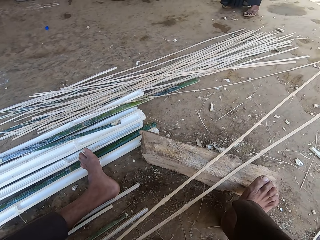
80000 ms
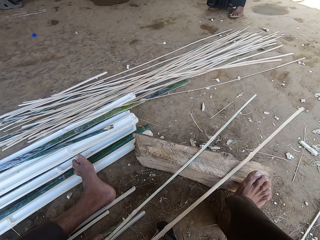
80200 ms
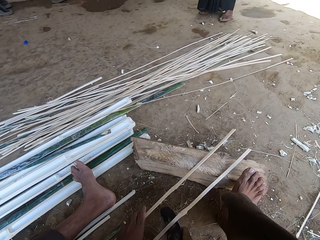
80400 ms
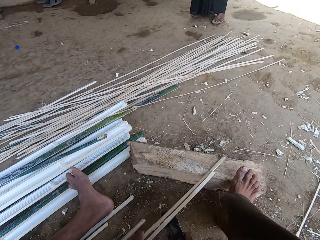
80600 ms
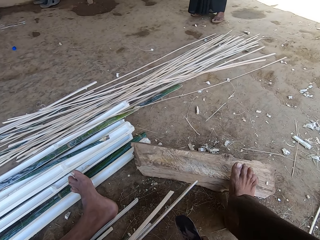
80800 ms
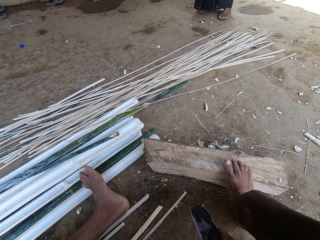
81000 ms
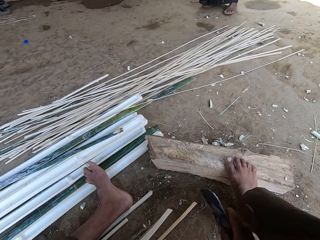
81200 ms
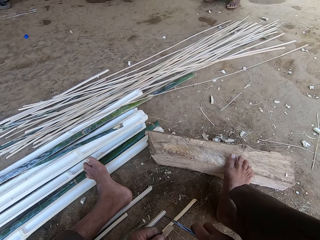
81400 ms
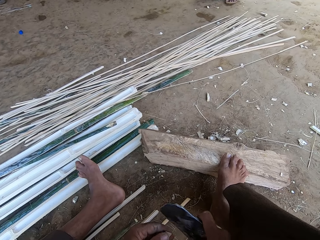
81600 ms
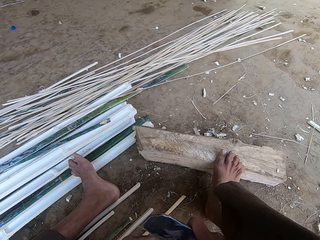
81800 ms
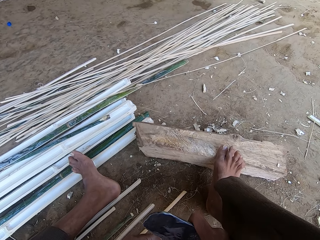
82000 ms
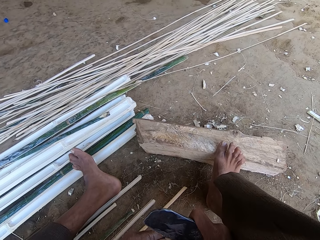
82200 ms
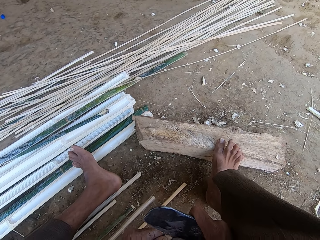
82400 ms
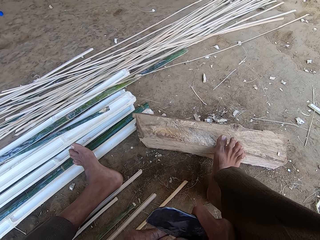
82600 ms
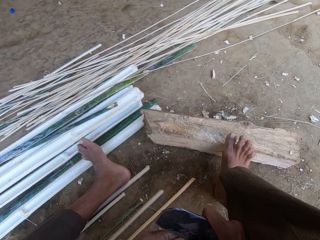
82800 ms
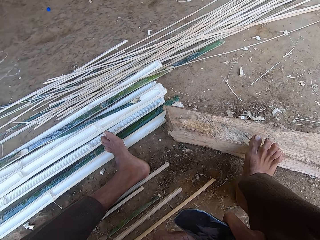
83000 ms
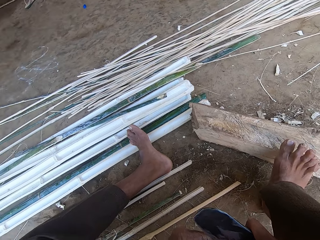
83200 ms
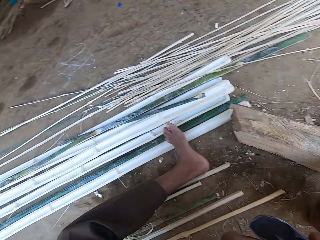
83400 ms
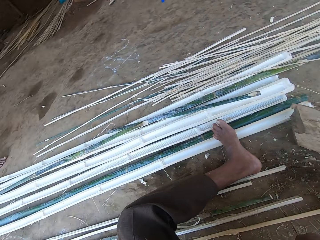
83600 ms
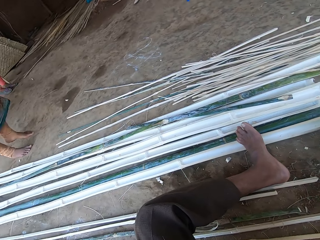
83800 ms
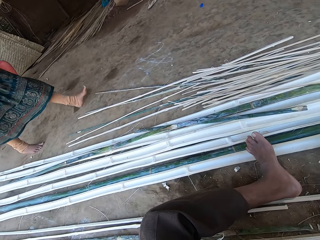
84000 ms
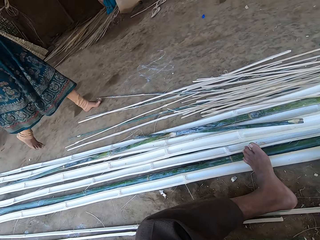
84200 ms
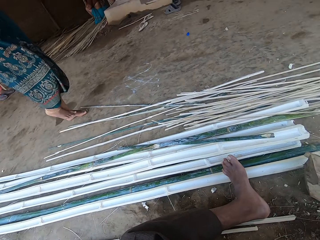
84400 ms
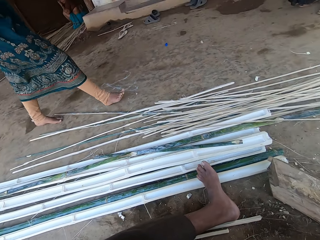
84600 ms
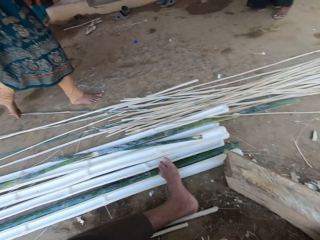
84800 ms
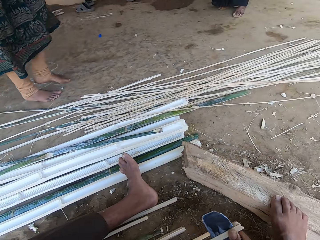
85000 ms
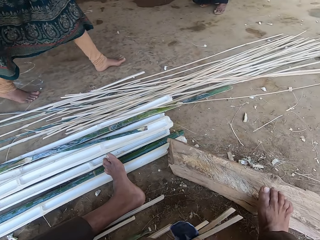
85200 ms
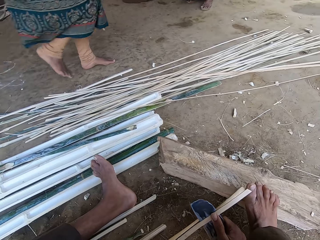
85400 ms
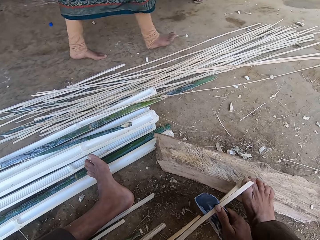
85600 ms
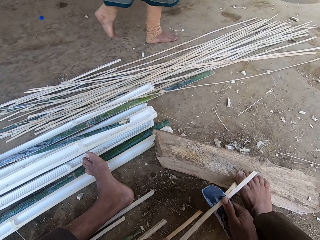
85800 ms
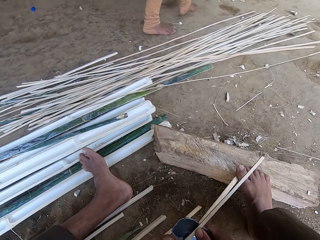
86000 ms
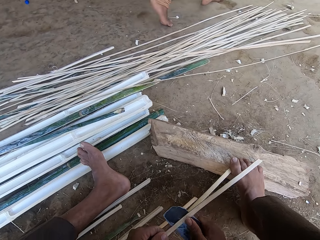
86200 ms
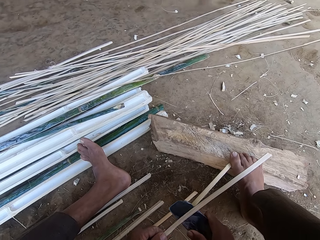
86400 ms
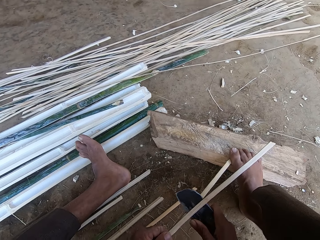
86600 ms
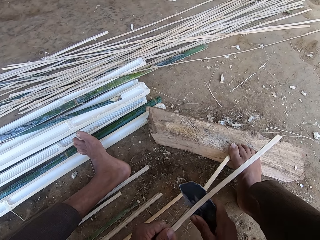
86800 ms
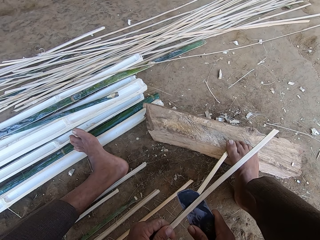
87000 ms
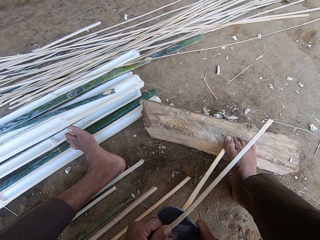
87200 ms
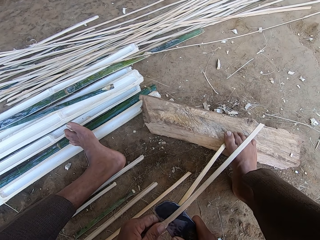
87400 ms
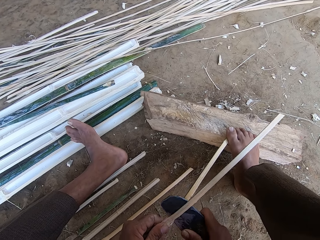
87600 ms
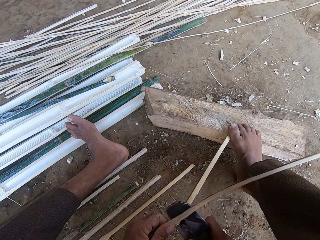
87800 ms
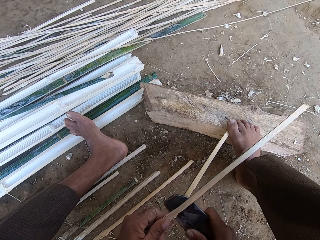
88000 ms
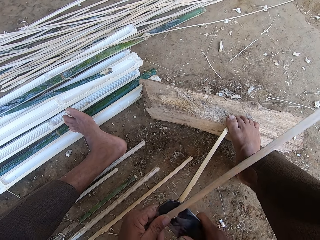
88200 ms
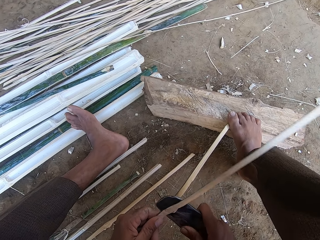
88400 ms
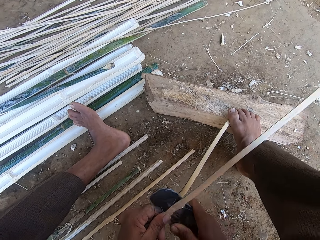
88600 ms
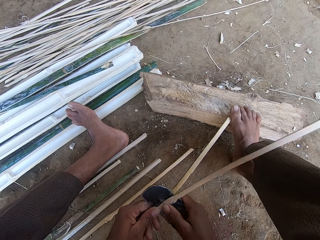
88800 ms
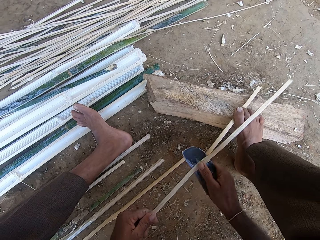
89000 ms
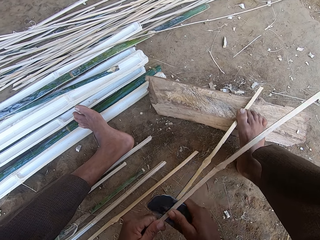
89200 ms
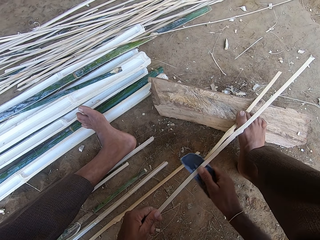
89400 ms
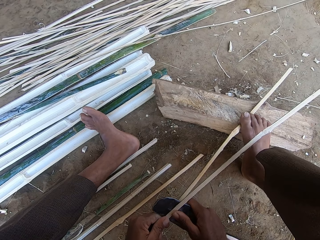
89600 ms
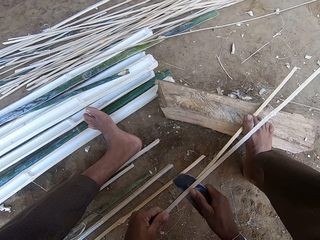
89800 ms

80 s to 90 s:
A woman talks to the camera wearer. The camera wearer moves bamboo. They slice the bamboo. They look around. They step on the bamboo.

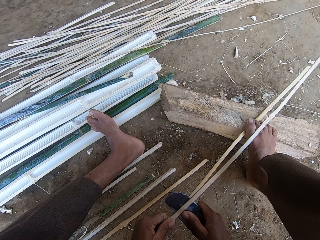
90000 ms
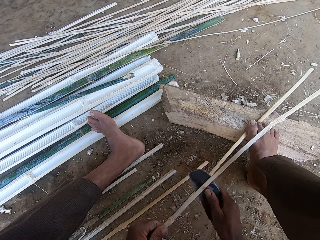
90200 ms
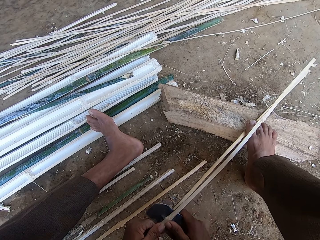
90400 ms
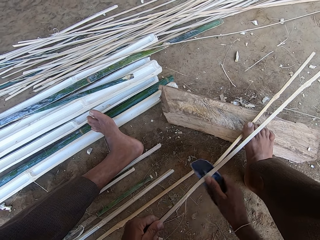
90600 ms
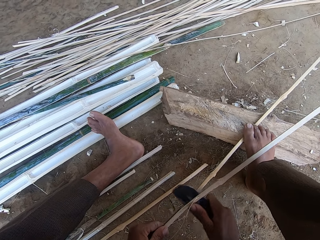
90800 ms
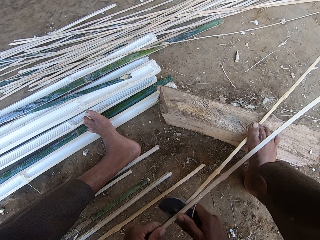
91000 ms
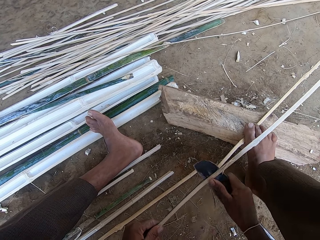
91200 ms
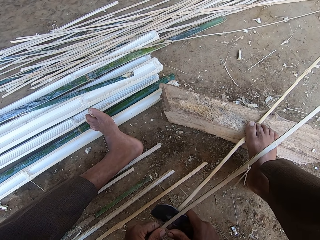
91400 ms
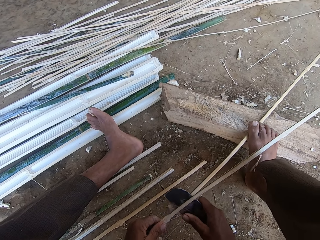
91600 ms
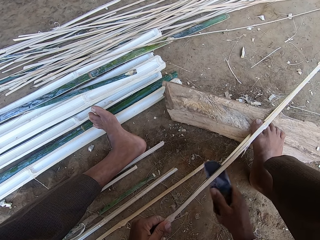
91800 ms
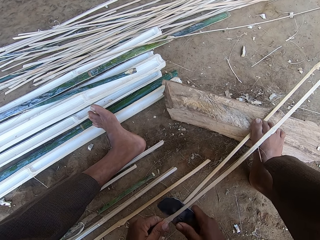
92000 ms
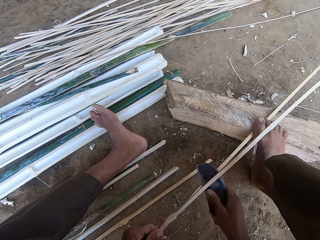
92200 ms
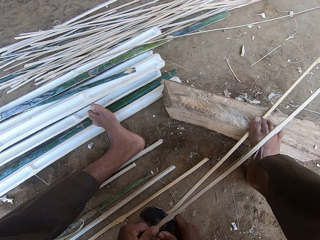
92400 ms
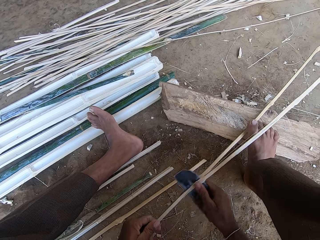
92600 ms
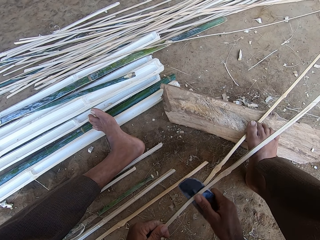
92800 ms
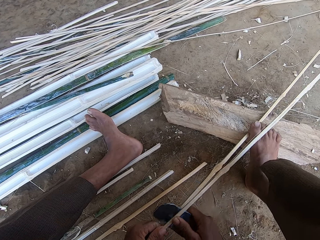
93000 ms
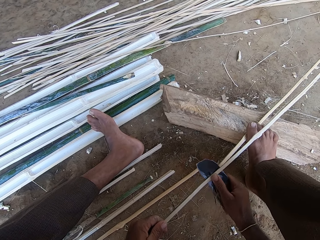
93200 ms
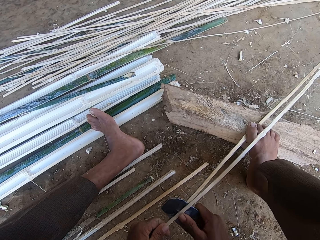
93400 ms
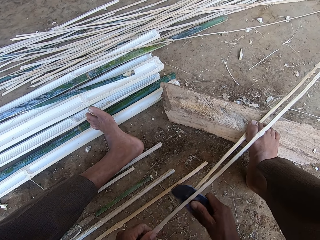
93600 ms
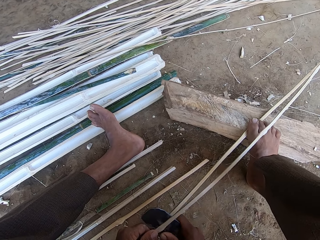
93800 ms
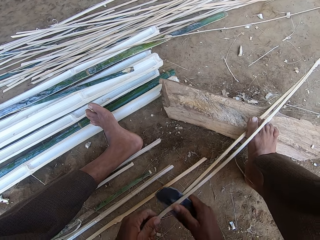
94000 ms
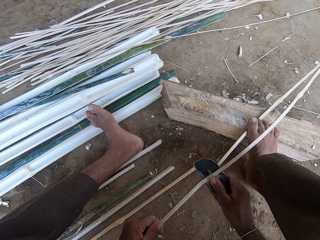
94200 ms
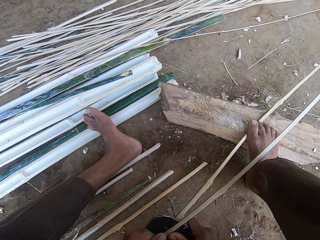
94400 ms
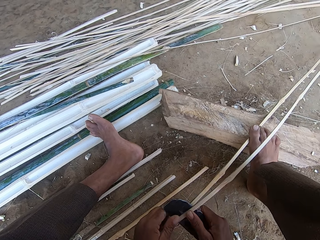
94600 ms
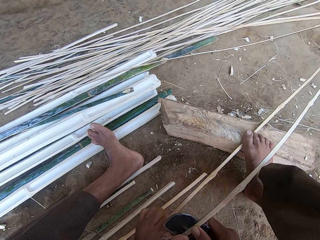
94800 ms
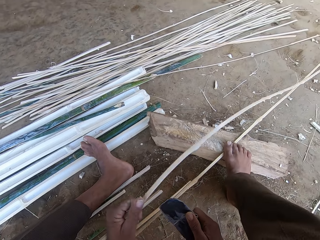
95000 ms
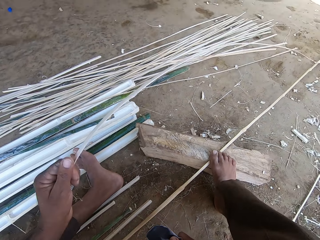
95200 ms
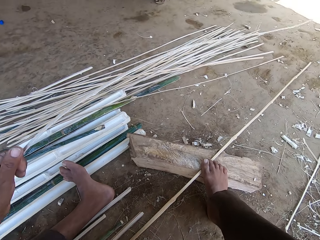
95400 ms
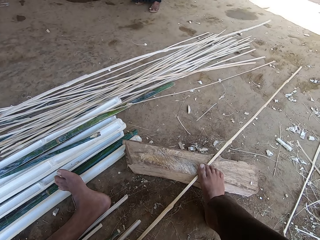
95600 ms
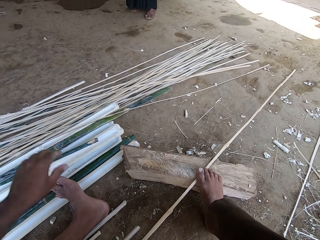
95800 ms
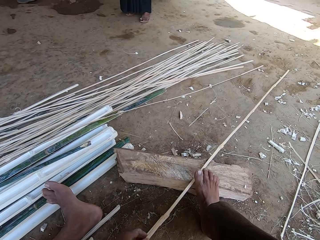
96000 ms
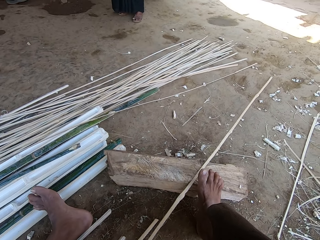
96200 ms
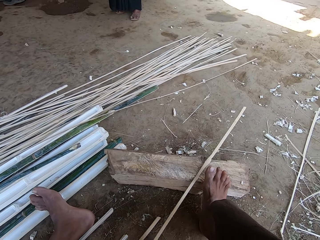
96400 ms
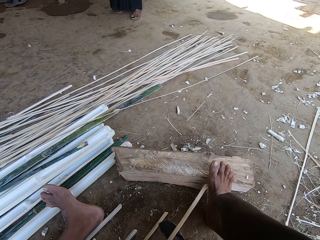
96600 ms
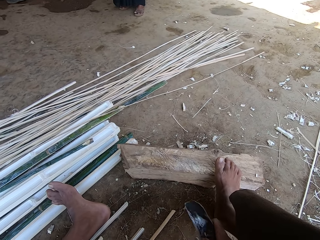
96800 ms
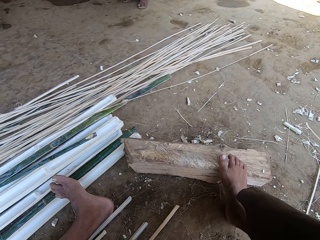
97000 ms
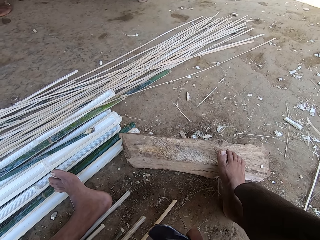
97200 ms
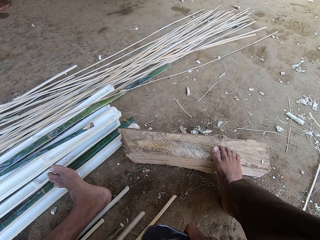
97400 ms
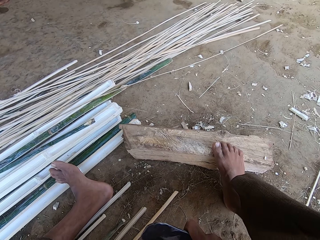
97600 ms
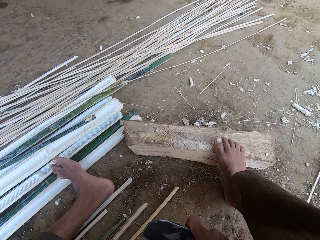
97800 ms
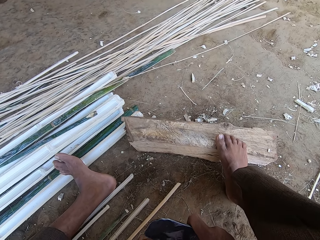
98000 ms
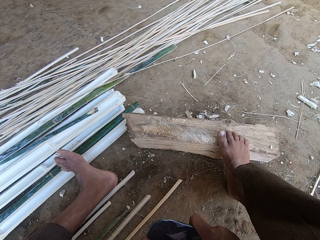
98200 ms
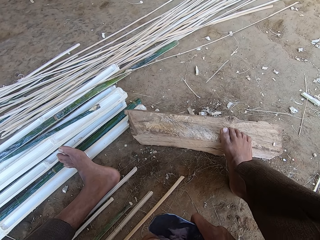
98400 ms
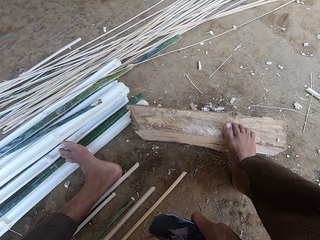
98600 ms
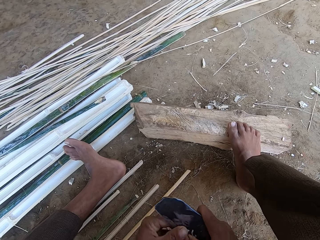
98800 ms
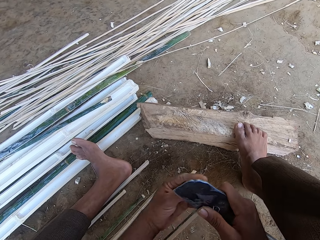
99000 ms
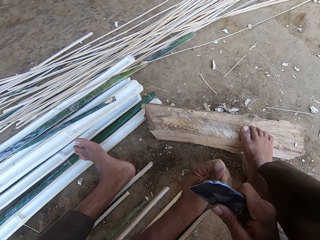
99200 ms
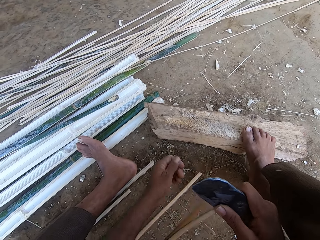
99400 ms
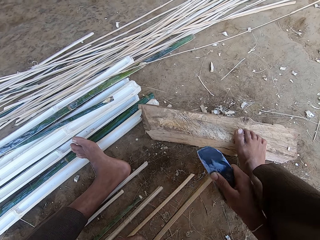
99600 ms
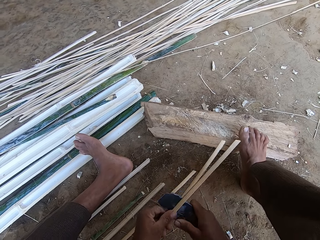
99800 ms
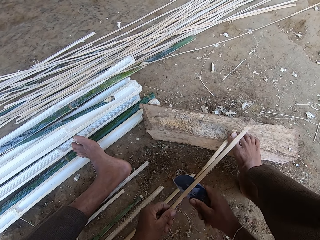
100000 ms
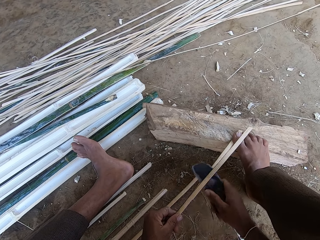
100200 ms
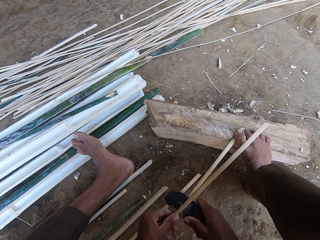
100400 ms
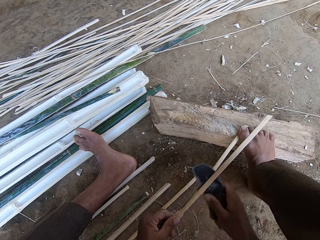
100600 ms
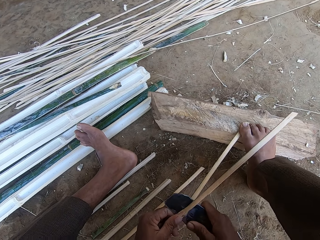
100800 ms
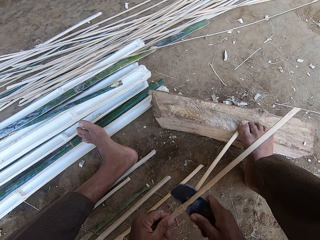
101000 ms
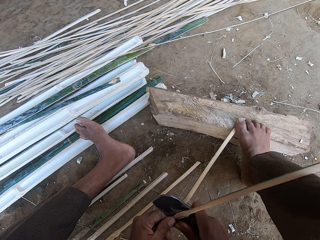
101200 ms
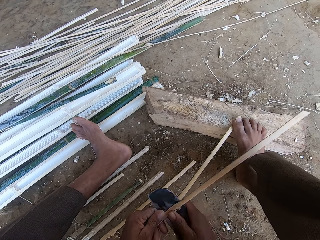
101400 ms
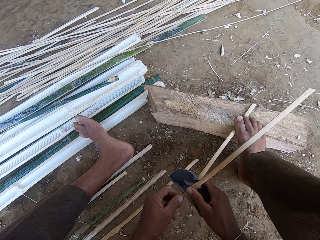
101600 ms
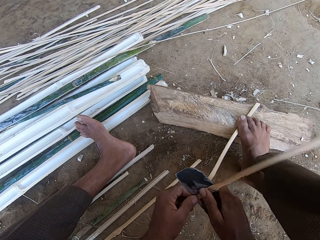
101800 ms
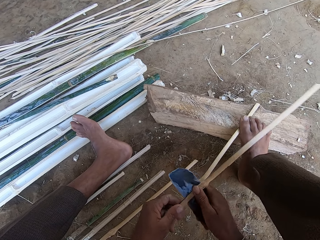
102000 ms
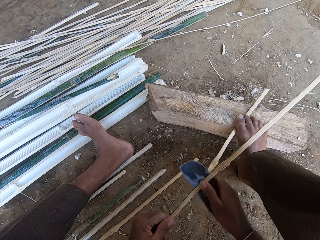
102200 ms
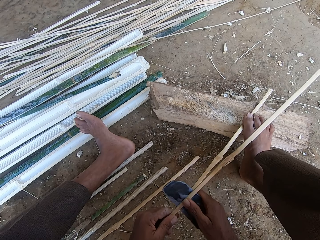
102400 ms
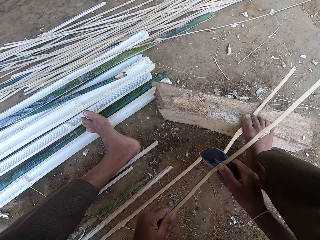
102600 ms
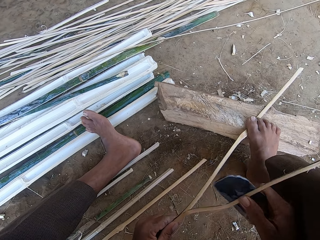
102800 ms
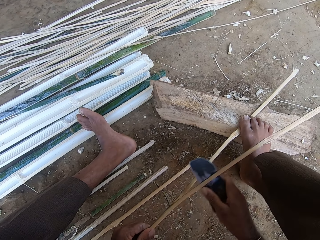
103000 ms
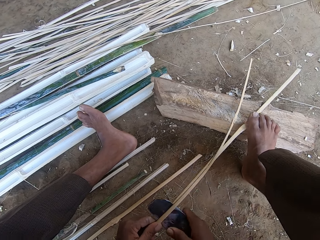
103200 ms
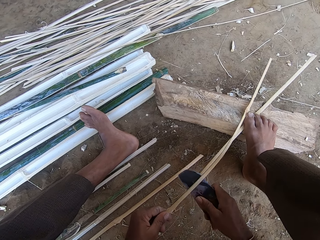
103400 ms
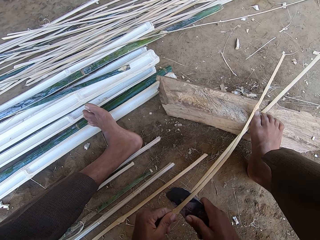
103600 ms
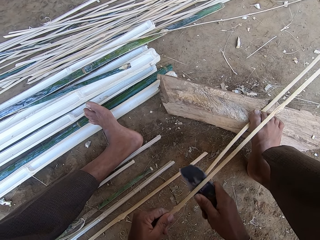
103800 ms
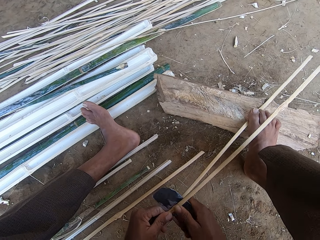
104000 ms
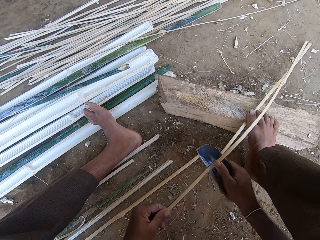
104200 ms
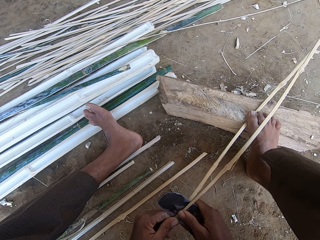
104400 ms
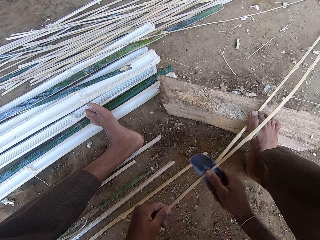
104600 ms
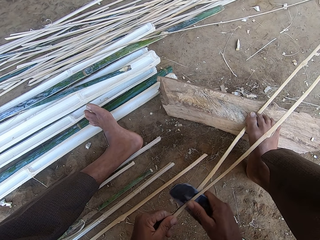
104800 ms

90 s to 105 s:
The camera wearer talks to a woman. The woman talks to the camera wearer. The camera wearer deposits the reeds or bamboo aside. They move the bamboo. They slice the bamboo. They step on the bamboo.
